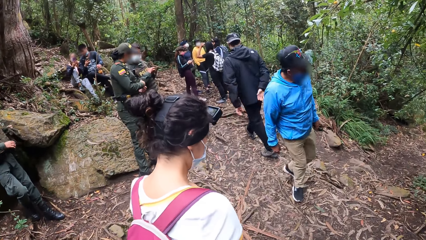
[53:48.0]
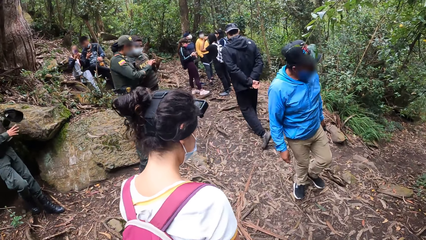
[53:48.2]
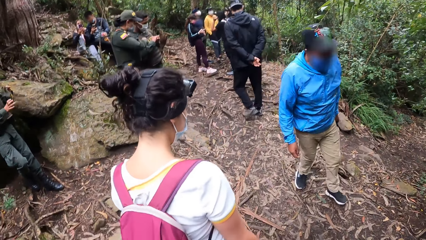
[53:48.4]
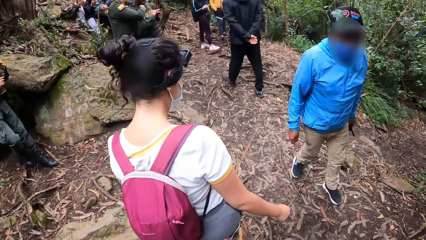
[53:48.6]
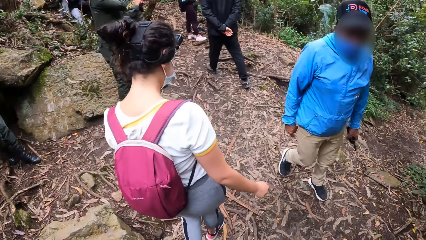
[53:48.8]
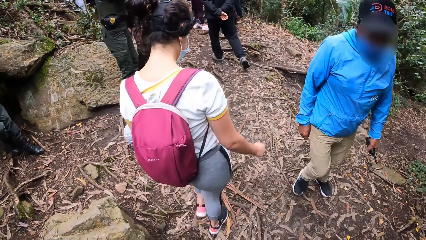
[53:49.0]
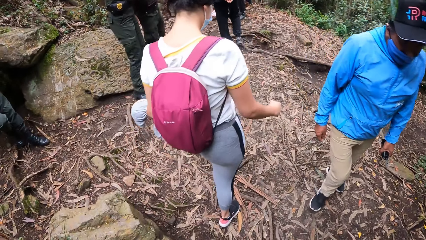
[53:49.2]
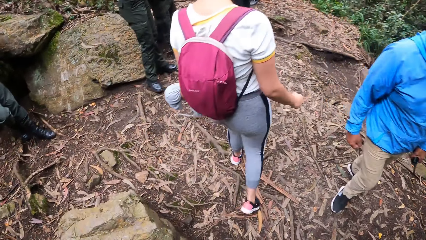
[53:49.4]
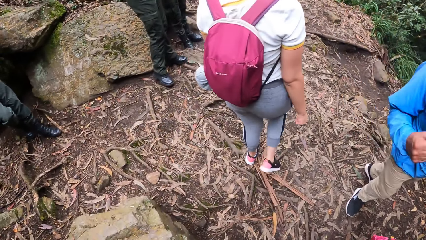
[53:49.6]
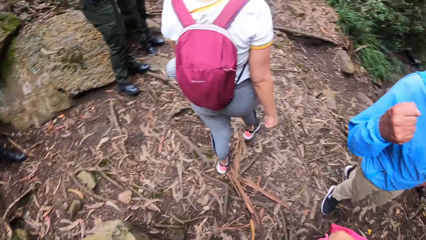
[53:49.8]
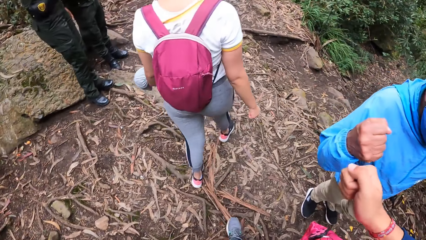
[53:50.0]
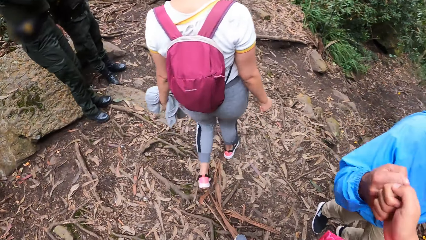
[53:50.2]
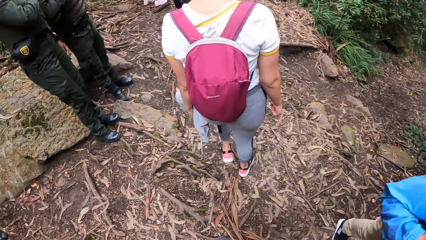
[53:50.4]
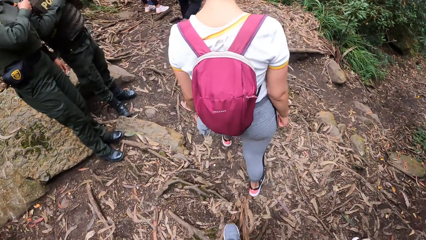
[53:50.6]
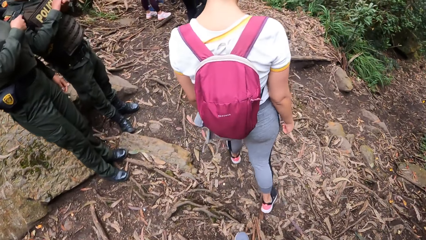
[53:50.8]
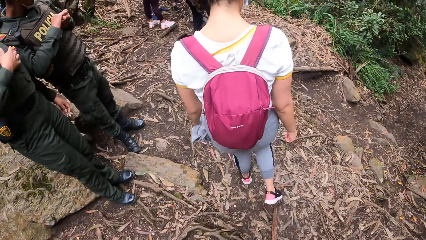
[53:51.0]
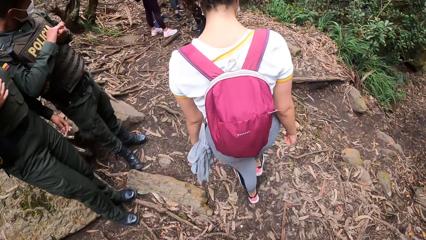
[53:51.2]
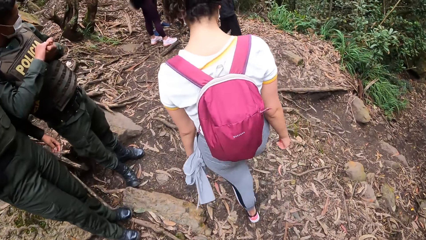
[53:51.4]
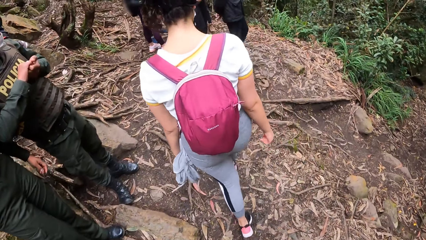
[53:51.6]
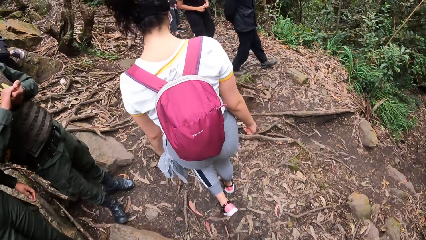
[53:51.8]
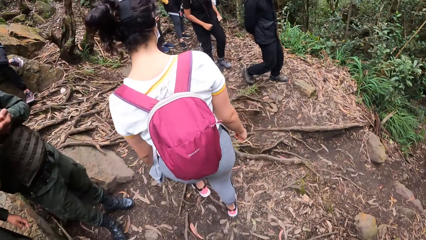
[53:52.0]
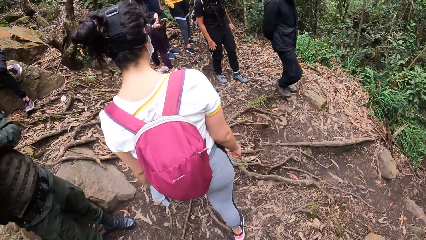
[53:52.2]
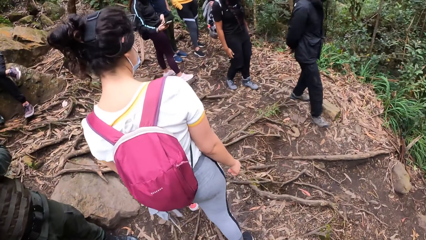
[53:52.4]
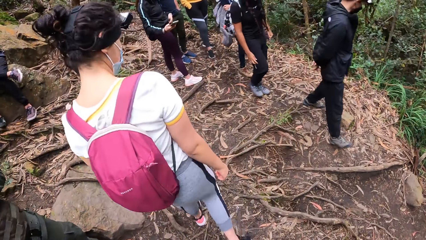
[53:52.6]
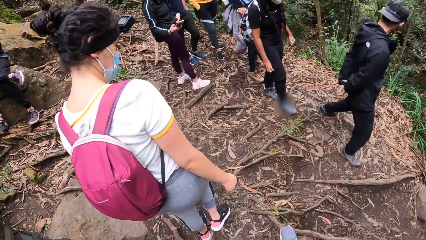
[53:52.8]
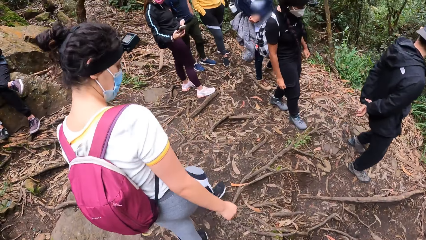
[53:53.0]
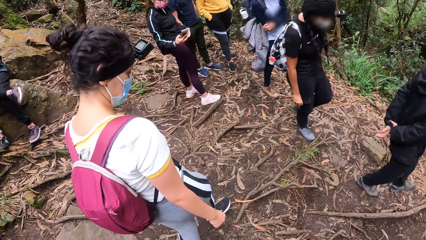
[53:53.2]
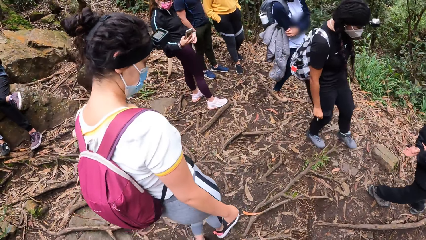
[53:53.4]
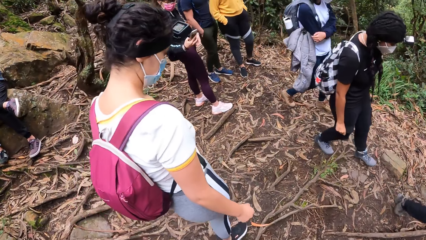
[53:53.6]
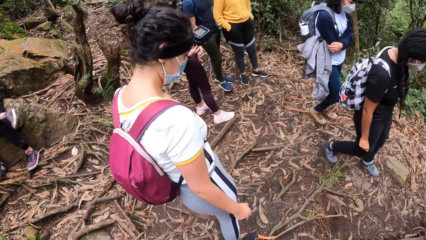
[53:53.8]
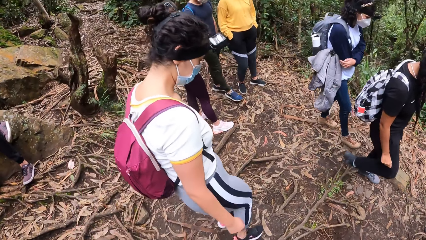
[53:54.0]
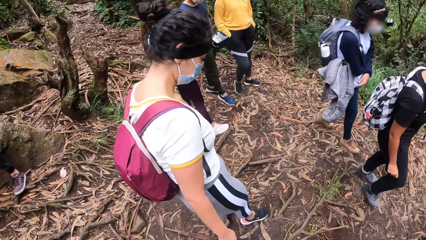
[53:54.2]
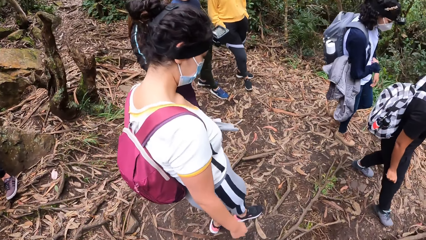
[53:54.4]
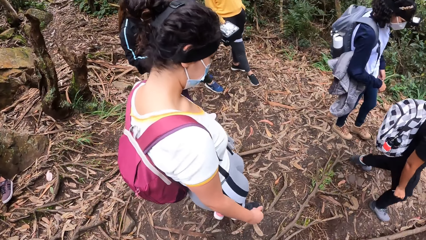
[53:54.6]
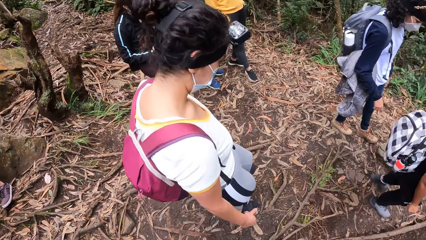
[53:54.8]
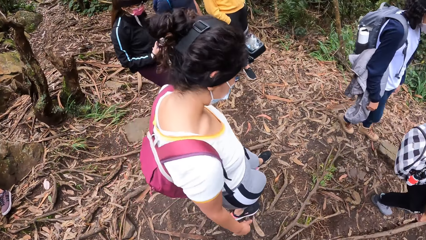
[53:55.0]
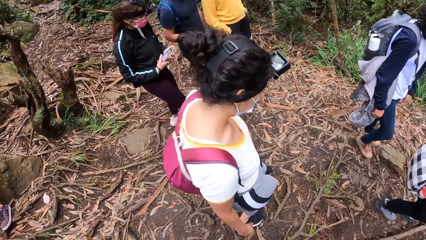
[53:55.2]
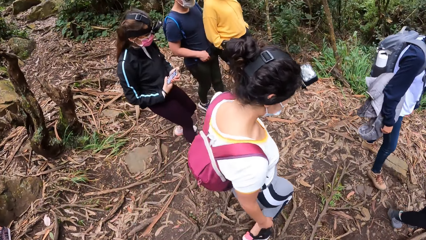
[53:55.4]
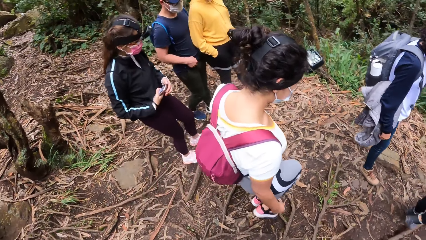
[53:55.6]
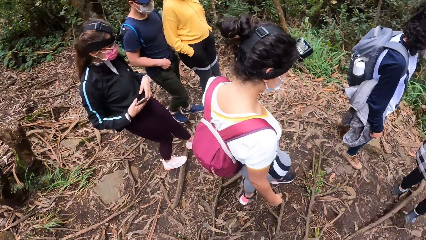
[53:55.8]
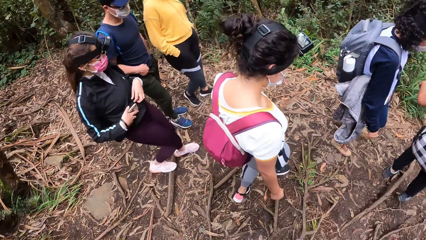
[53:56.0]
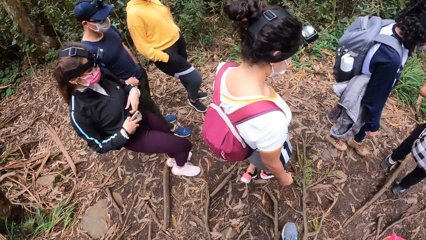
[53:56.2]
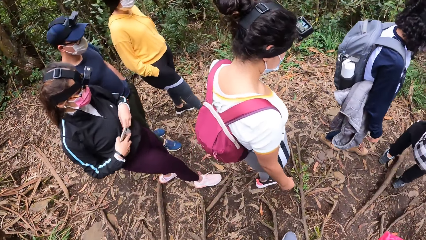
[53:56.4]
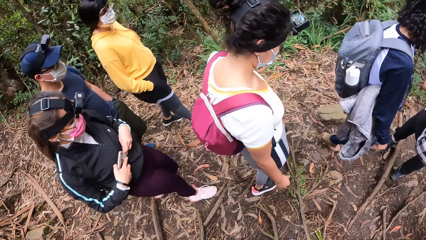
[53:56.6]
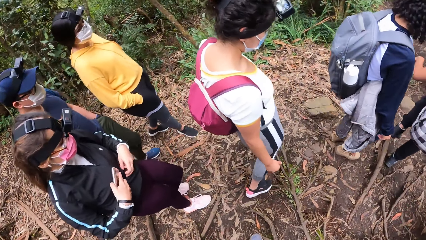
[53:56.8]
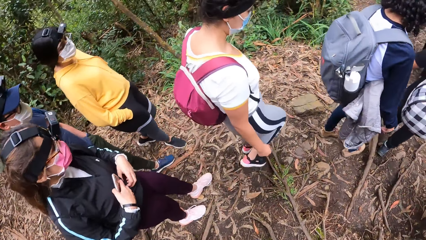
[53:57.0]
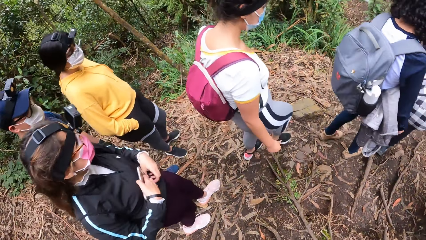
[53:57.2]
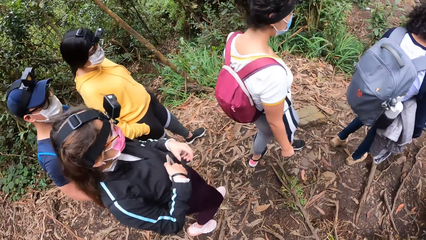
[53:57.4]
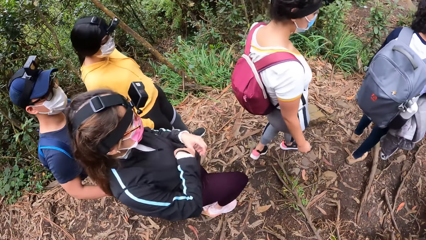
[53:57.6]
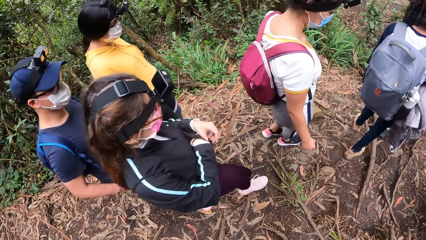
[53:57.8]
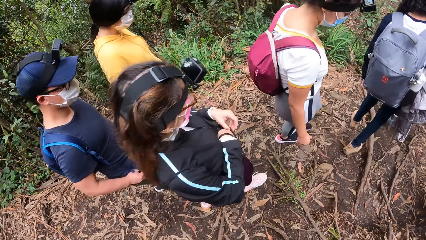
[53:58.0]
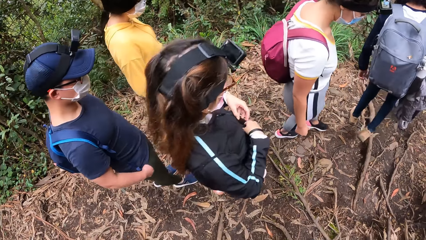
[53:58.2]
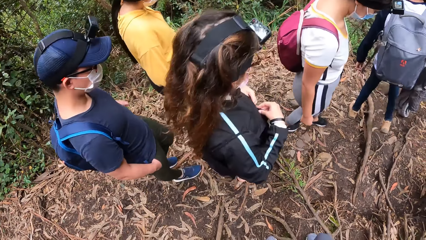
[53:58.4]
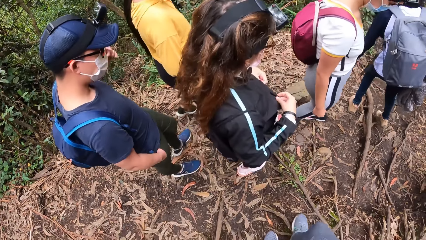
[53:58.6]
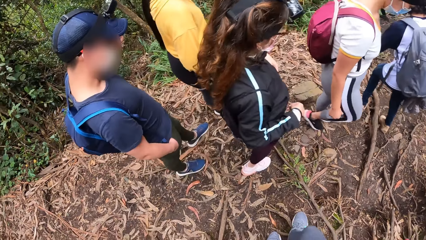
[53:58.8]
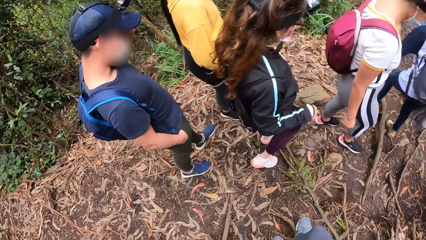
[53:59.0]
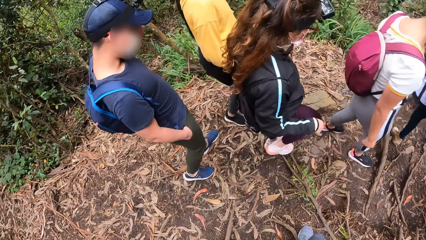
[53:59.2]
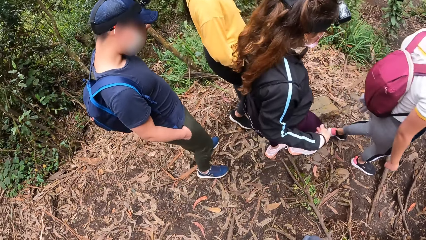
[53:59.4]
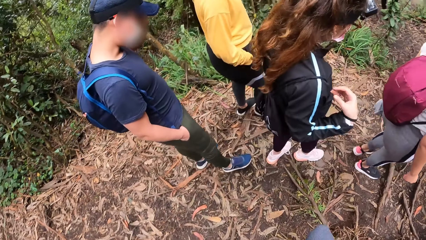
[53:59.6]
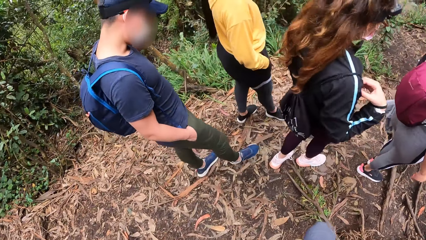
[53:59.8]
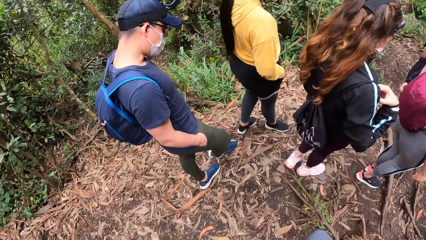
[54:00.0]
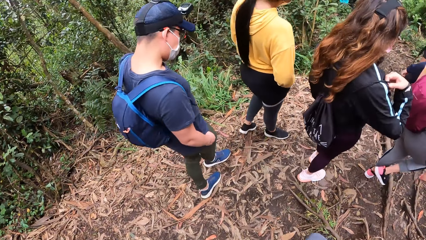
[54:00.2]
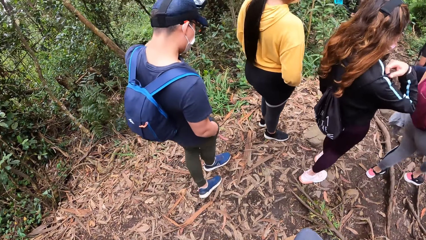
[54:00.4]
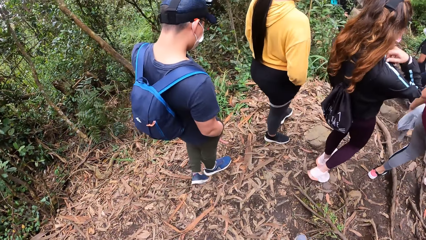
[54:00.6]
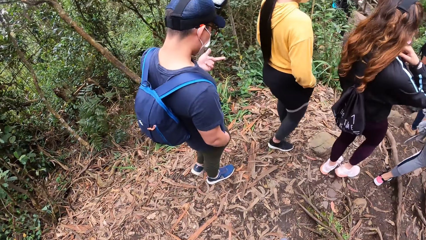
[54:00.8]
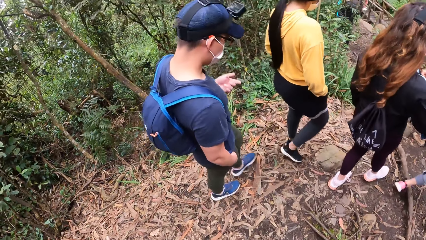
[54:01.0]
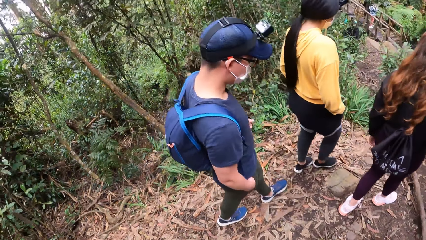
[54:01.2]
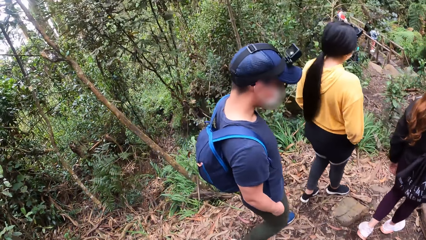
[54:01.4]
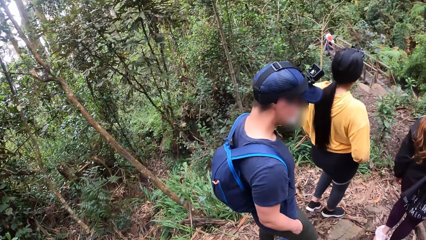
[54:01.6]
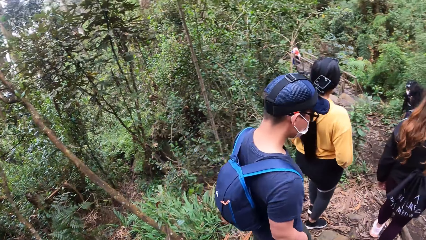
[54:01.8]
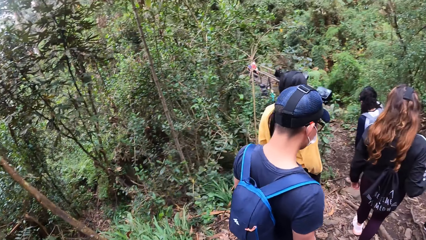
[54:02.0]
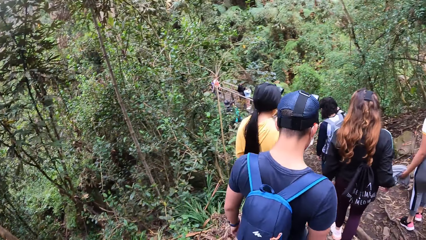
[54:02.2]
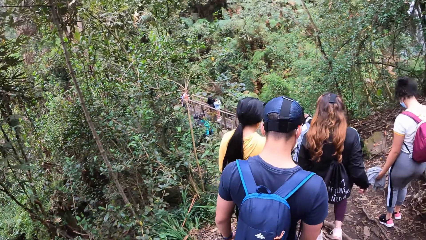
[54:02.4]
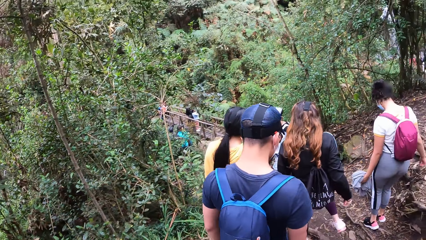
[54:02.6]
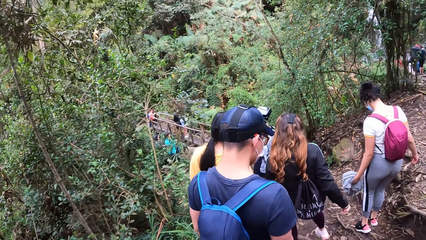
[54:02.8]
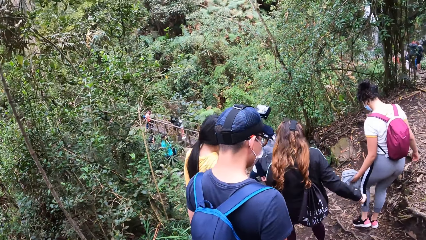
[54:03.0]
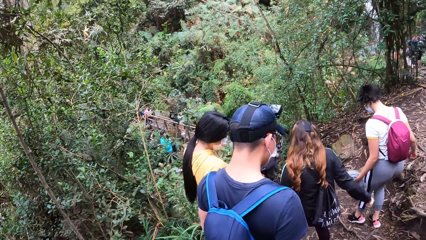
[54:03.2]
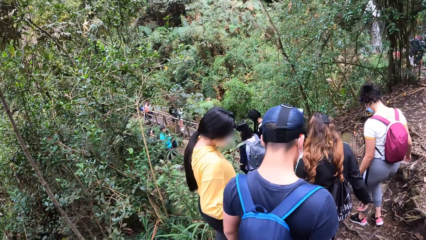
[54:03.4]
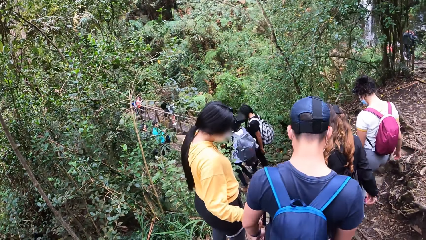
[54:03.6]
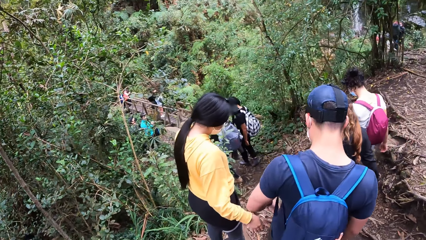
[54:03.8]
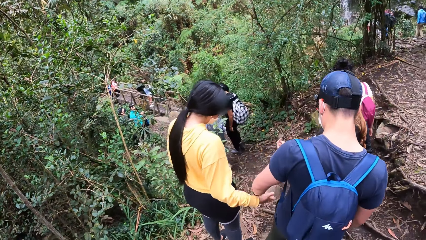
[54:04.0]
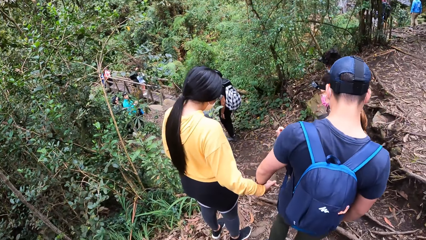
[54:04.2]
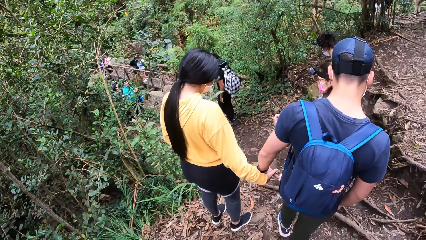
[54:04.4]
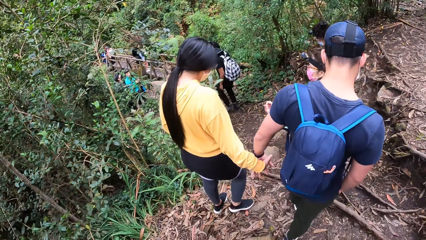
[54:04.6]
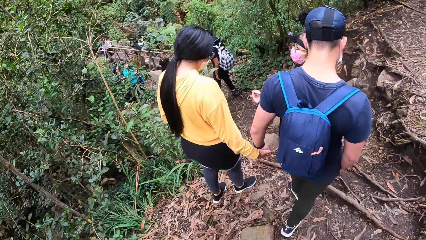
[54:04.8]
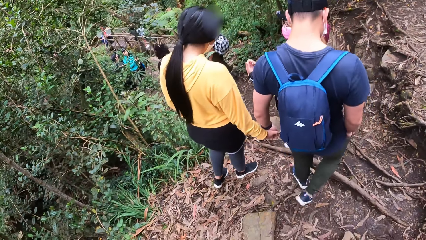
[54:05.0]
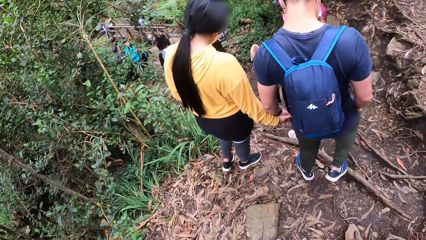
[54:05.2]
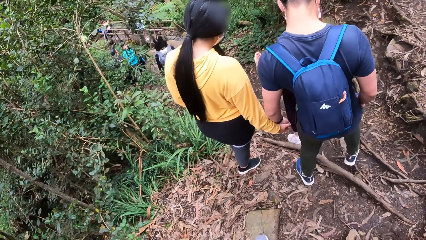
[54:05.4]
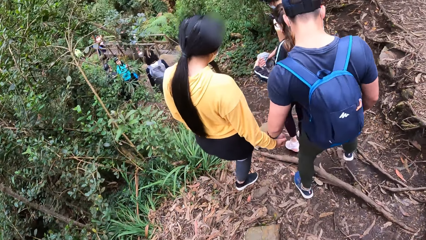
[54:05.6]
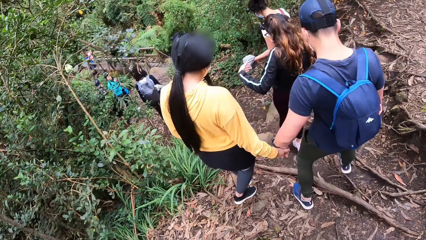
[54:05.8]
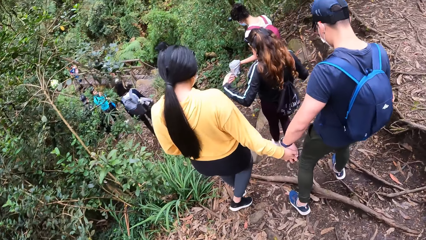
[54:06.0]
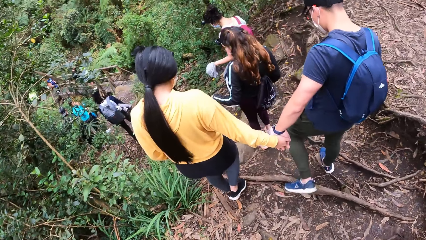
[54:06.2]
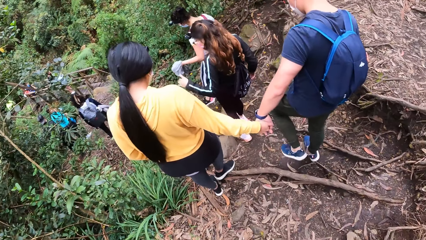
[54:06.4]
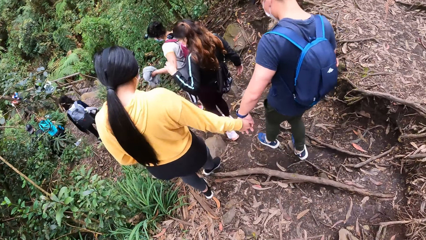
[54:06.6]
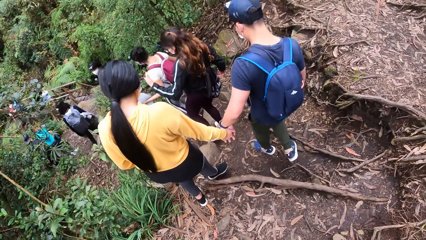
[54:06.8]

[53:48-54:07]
A woman walks in front of the camera wearer. The camera wearer fist pumps the man and walks forward. They greet the man. They walk behind the woman. Another woman operates a phone. The first woman walks in front of the camera wearer. The camera wearer walks behind the woman. They walk down the hill with a group of persons. The other woman puts the phone in a pocket. The camera wearer walks behind the first woman. A woman and a man hold hands. The camera wearer walks behind the woman and the man.
